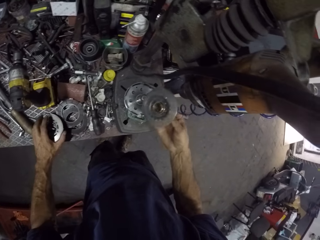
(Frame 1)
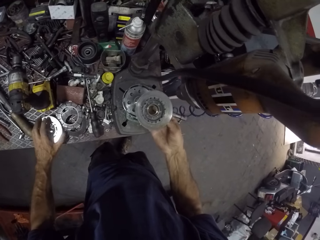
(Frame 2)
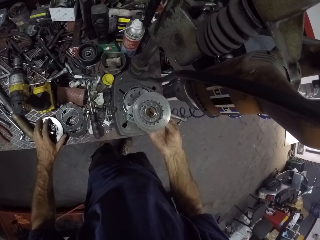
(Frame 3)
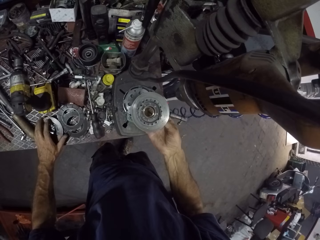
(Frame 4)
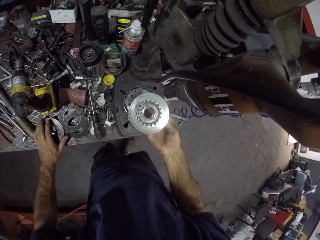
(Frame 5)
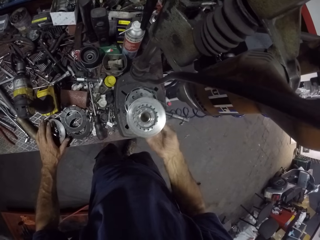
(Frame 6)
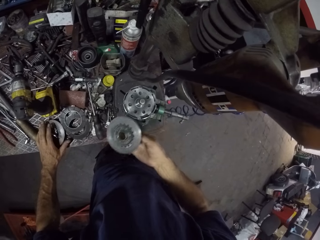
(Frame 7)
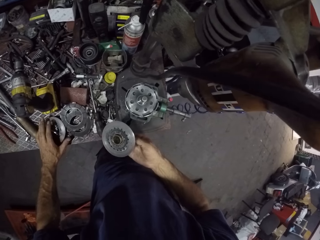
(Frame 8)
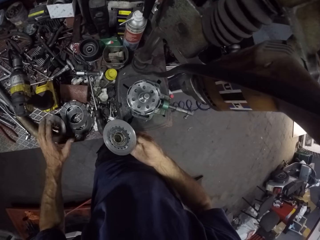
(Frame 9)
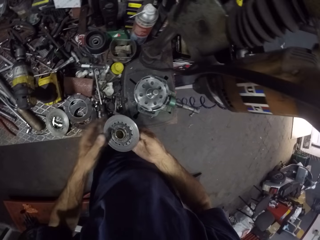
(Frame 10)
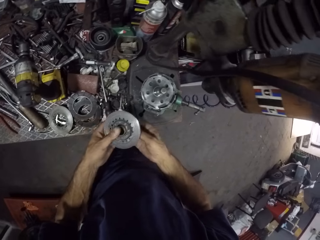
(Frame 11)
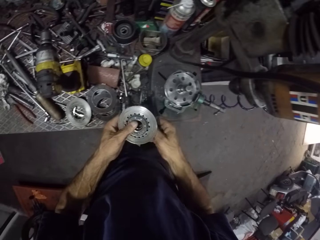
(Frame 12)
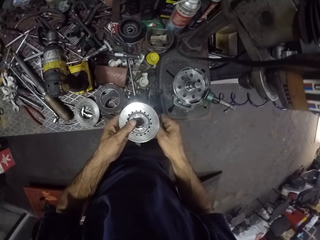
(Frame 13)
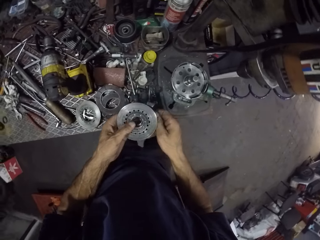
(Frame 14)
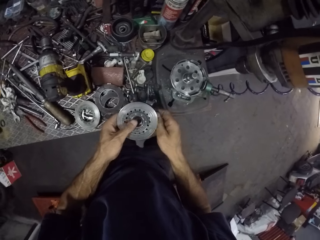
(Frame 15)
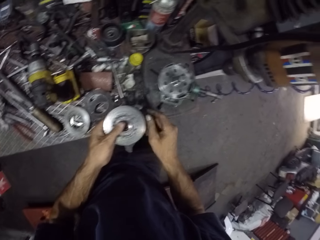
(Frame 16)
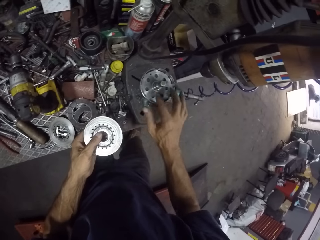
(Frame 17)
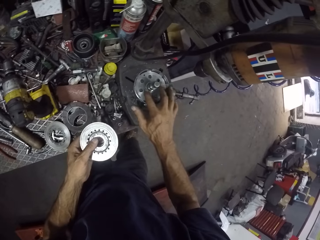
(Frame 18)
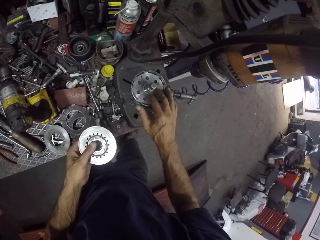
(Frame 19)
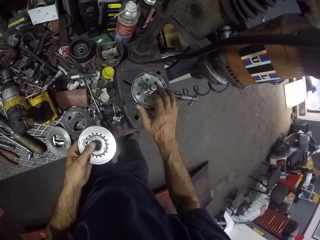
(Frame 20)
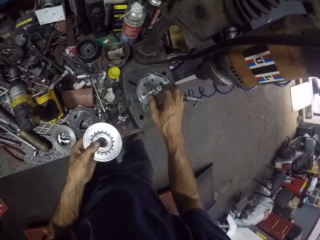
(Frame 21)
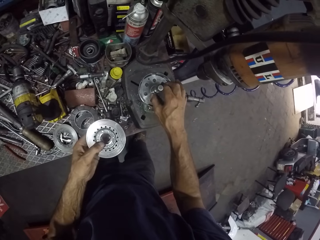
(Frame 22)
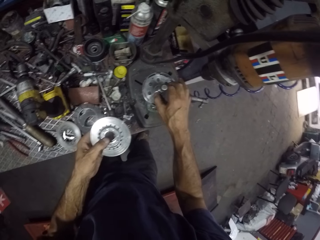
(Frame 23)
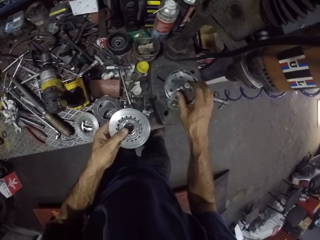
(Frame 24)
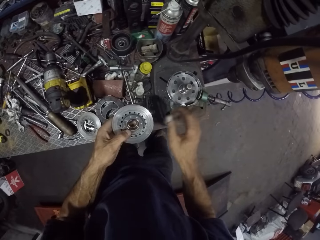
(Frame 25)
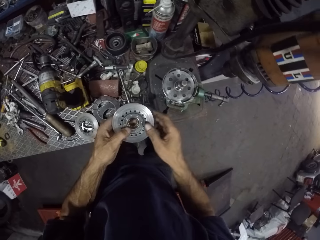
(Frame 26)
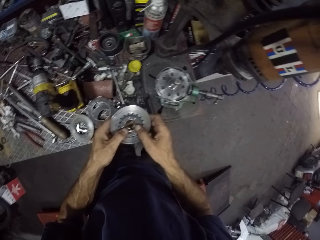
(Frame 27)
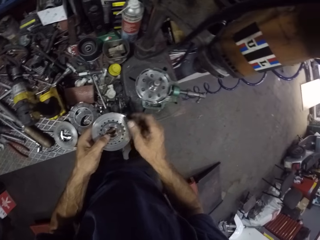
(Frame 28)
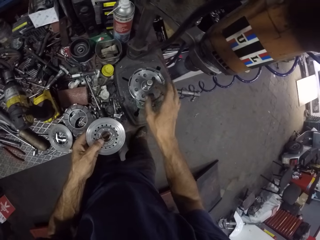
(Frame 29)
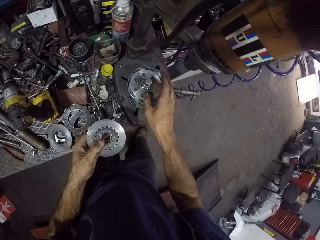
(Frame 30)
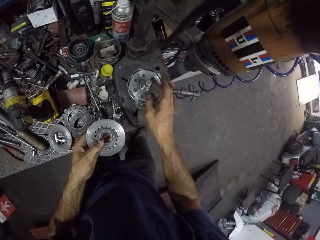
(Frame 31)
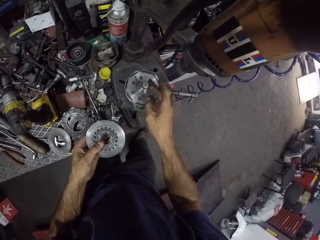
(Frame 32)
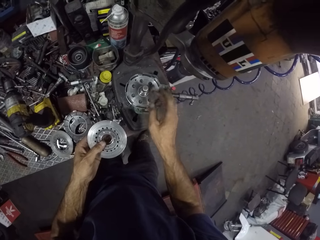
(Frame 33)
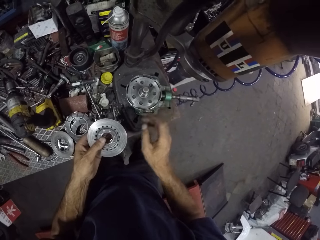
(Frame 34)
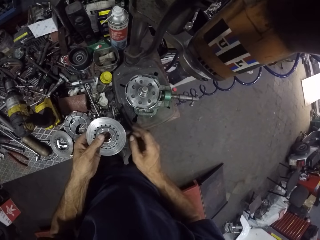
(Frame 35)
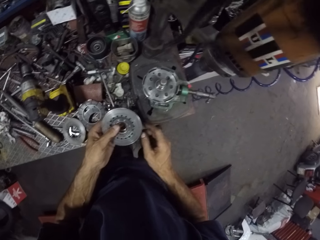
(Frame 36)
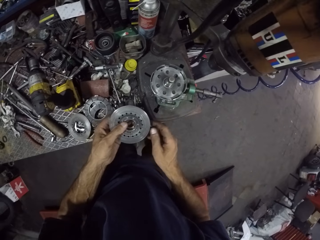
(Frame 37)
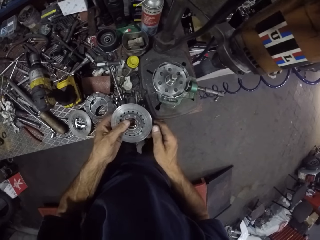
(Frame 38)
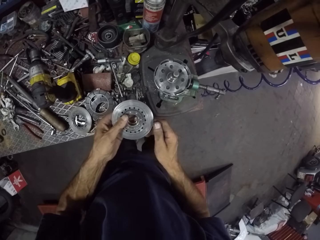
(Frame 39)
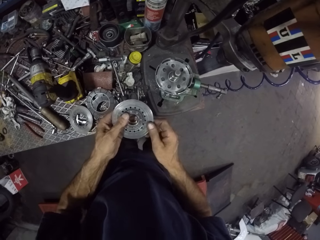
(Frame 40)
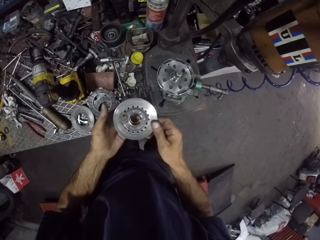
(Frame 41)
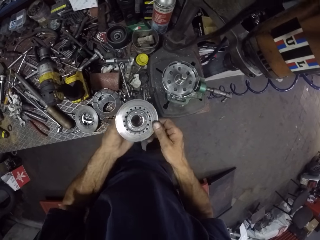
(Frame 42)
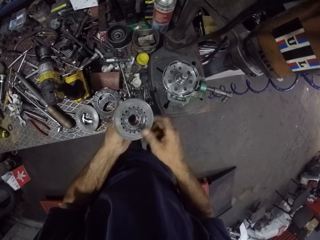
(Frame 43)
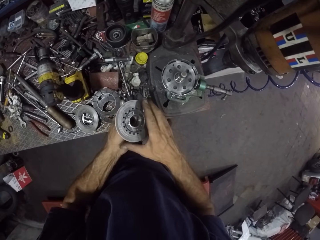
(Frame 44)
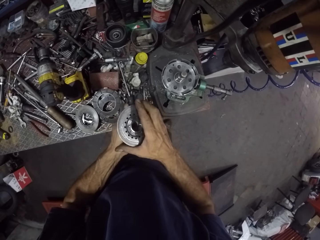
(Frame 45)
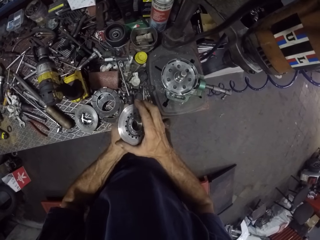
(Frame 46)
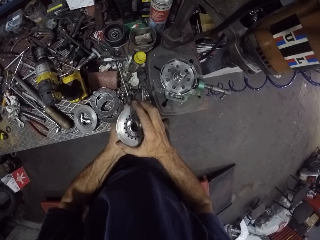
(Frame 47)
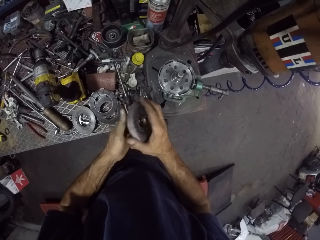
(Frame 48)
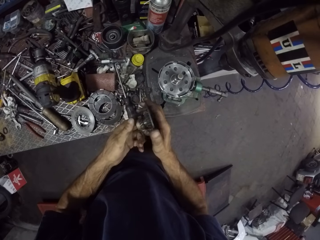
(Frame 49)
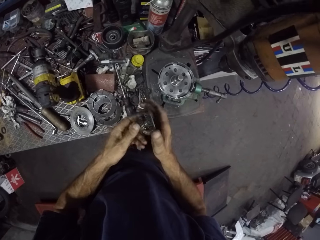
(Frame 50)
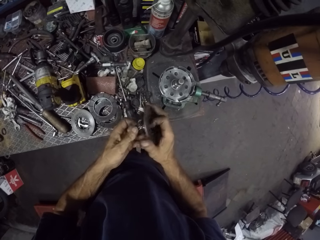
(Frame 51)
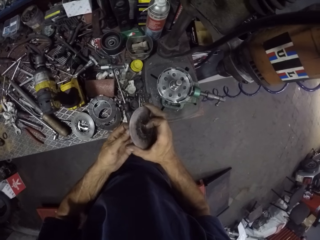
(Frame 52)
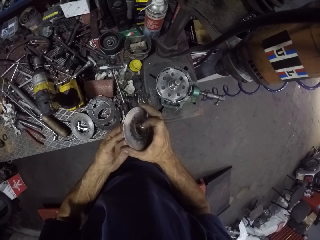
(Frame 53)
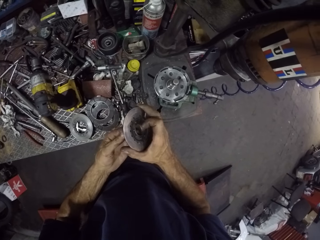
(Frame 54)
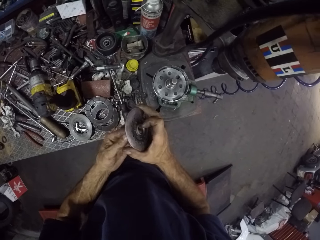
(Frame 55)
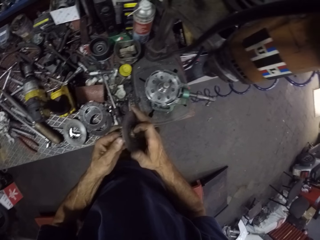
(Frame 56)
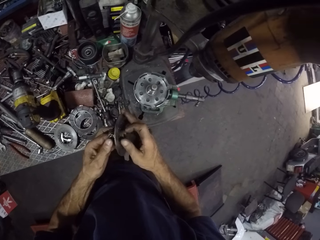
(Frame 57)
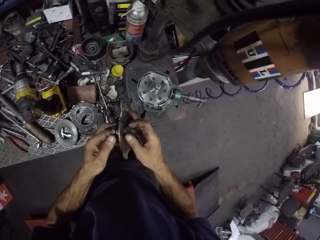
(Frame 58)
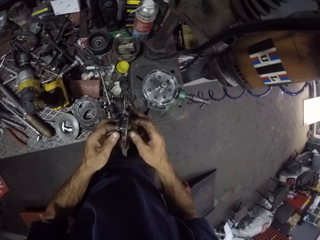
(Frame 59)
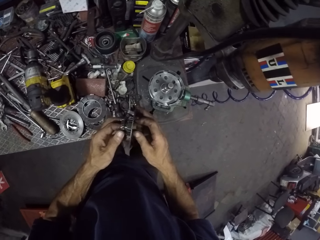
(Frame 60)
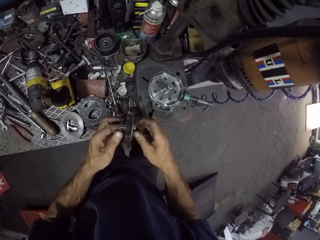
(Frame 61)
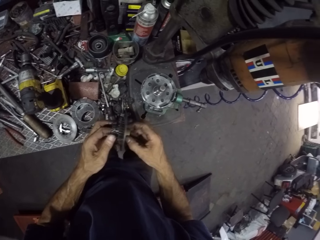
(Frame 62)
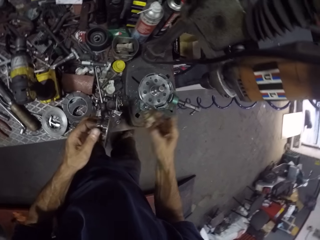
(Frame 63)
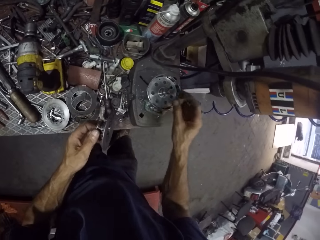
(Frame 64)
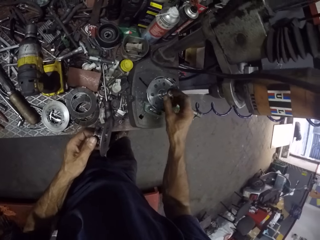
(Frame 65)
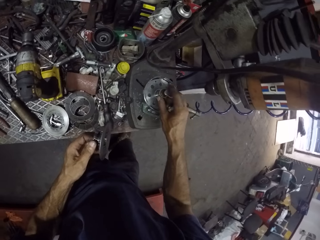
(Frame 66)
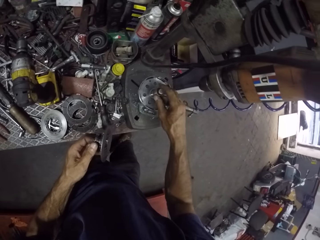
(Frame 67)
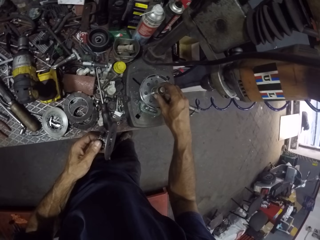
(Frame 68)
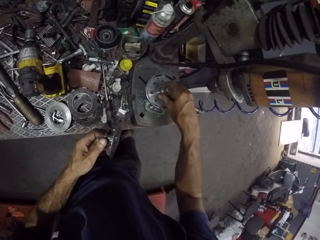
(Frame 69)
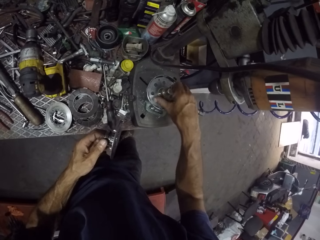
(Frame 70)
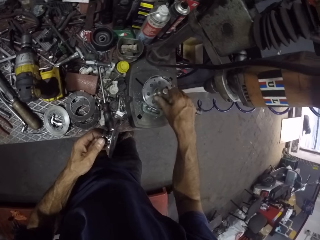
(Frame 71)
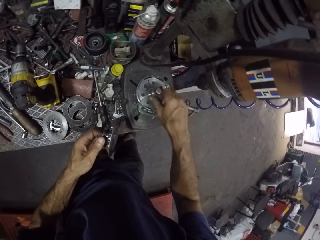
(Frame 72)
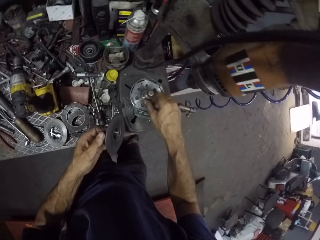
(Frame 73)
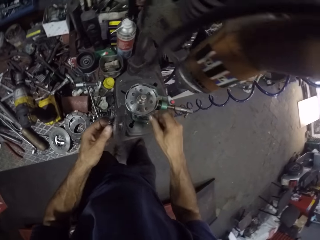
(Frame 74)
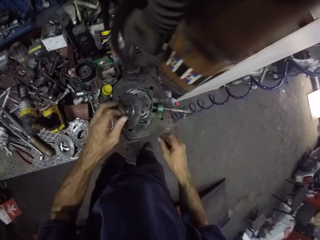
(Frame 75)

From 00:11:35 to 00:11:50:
The camera wearer drops the rings on the table with his left hand. He holds the ring with both hands. He picks something from the right hand. He touches the clutch with his right hand. He unscrews the ring with his left hand. He adjusts the clutch. He removes a nut or bolt from the ring with his right hand. He screws the nut on the clutch with his right hand. He puts the bolt in the clutch.

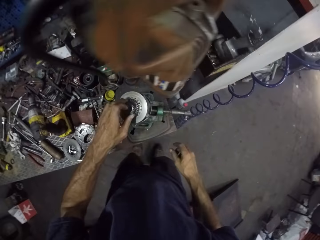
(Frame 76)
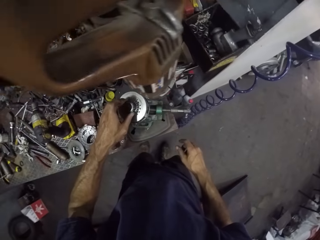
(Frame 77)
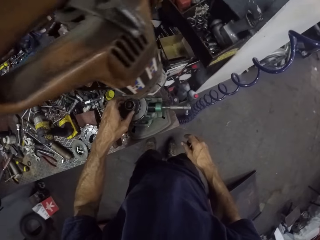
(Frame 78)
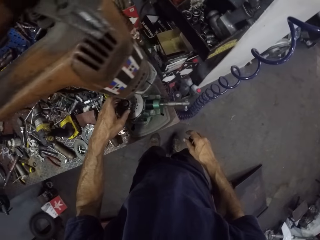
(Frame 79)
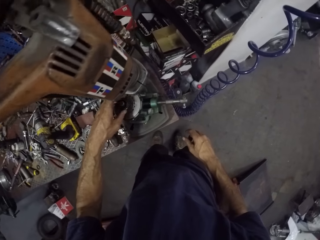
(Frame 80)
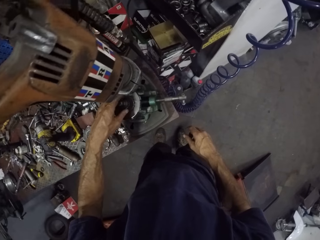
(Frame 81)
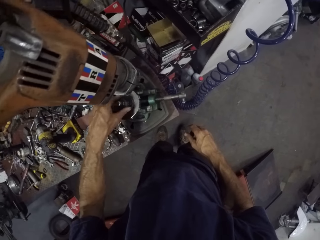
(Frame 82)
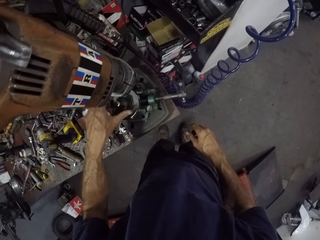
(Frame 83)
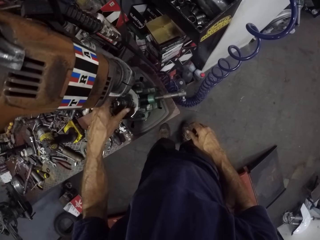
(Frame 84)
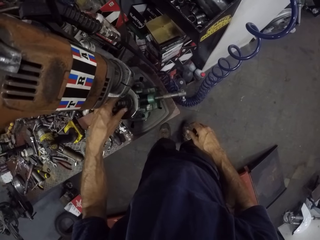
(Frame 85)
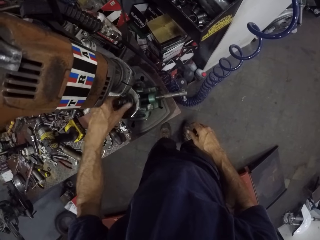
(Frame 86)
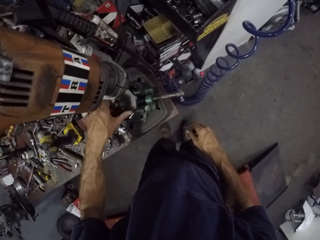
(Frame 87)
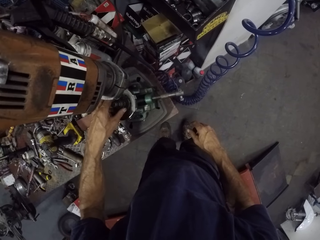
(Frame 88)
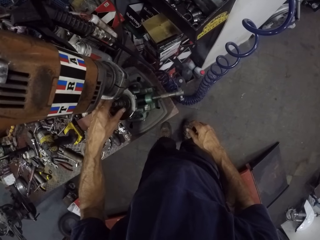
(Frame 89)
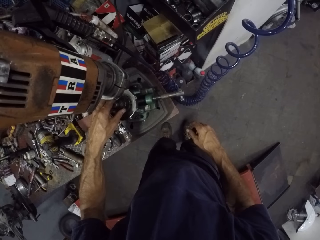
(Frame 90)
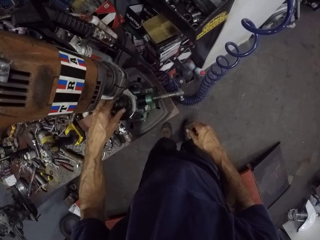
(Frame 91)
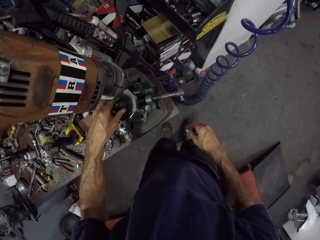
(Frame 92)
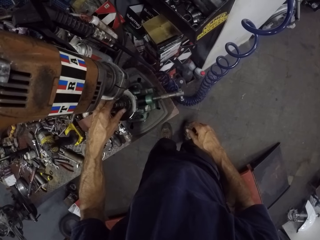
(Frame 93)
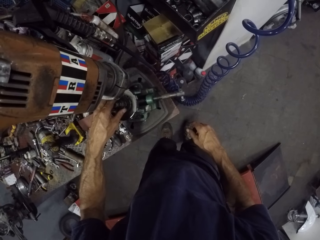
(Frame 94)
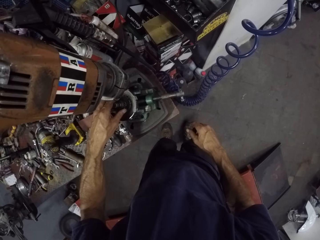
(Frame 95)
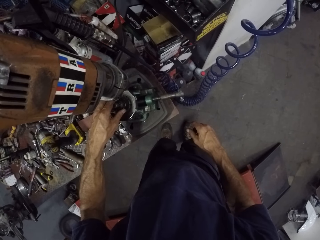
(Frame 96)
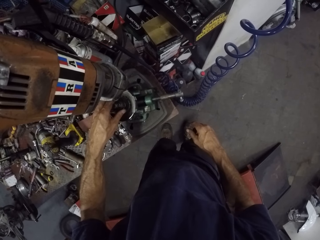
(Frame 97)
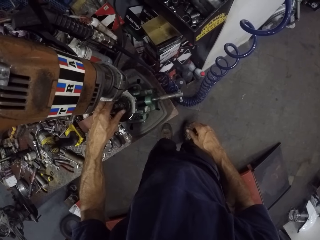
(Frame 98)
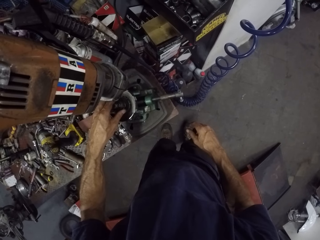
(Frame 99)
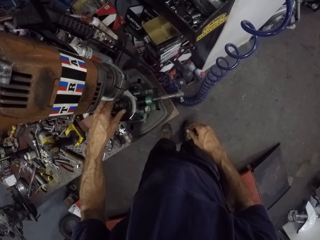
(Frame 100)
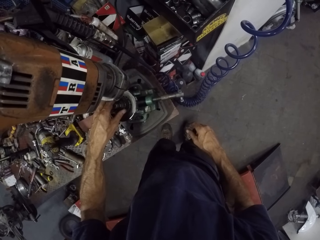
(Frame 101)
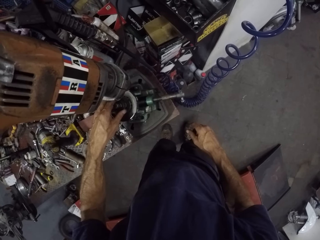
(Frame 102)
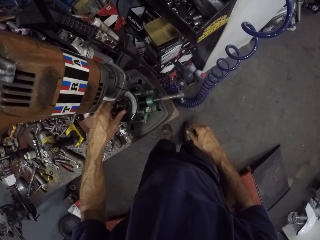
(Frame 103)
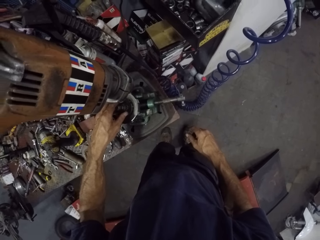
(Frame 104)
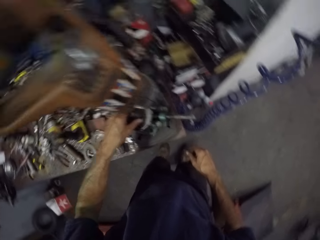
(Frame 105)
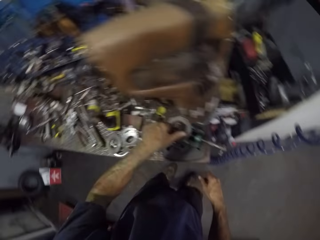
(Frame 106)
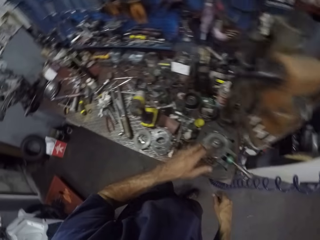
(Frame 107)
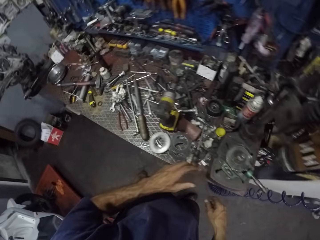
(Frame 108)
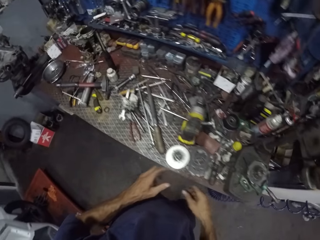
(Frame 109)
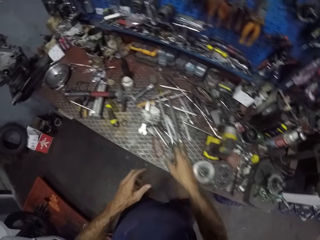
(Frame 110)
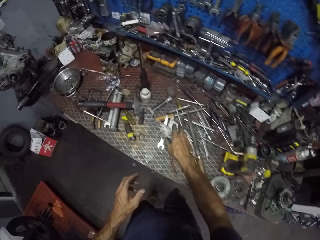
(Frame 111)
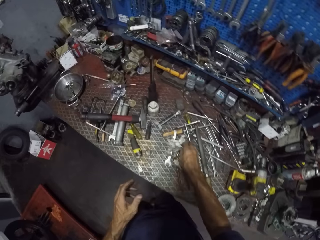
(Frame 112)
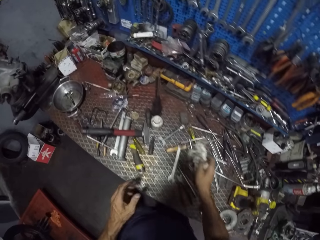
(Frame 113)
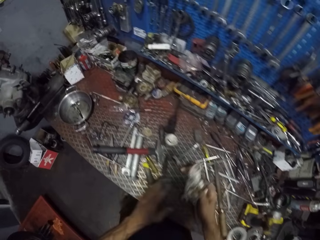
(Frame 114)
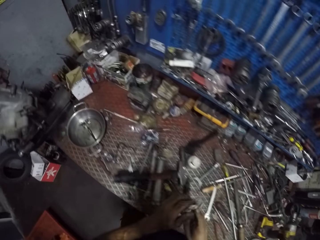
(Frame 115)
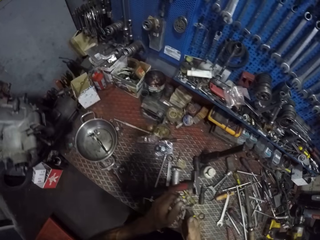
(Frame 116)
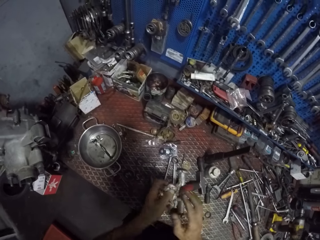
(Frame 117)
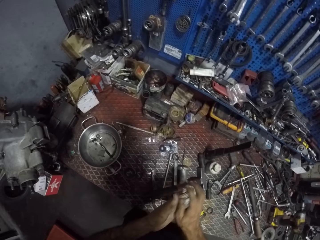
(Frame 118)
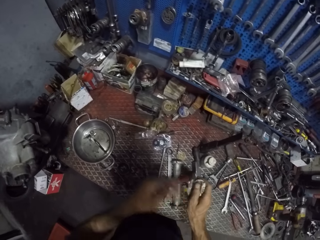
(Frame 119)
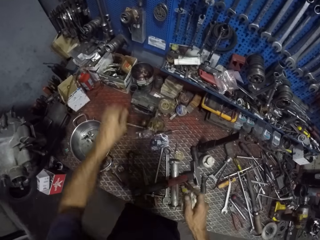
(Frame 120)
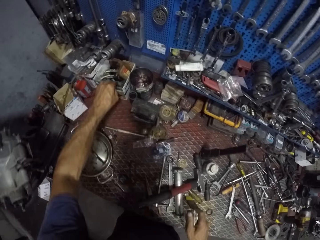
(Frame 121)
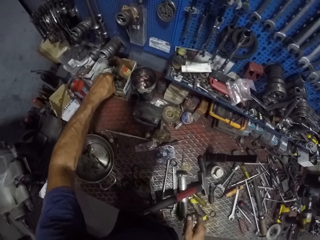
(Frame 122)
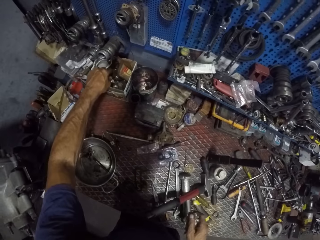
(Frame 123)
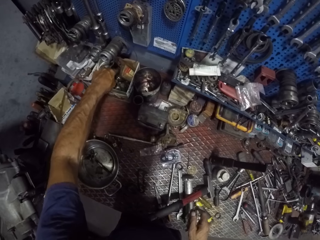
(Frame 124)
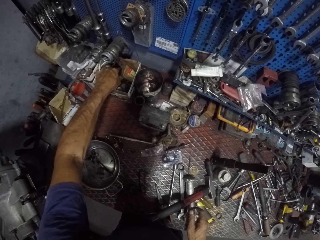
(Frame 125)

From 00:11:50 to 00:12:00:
The camera wearer places the ring on the clutch with his left hand. He screws the ring on the clutch with his left hand. He picks the tissue from the table with his right hand. He cleans both hands on the tissue.
